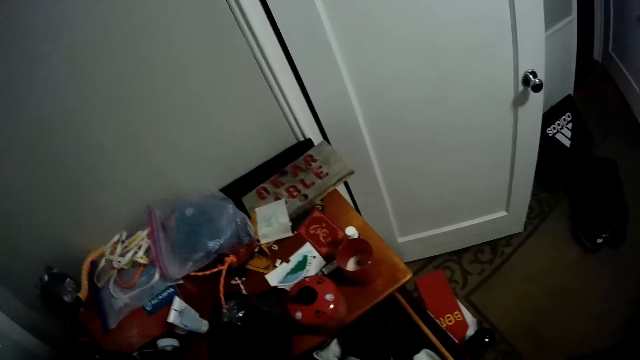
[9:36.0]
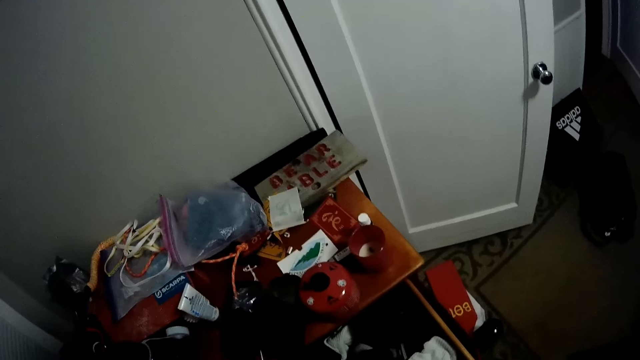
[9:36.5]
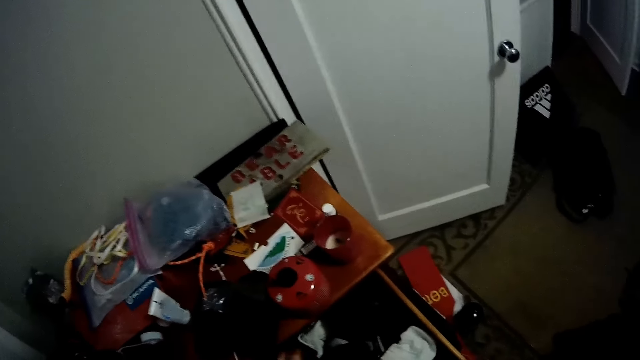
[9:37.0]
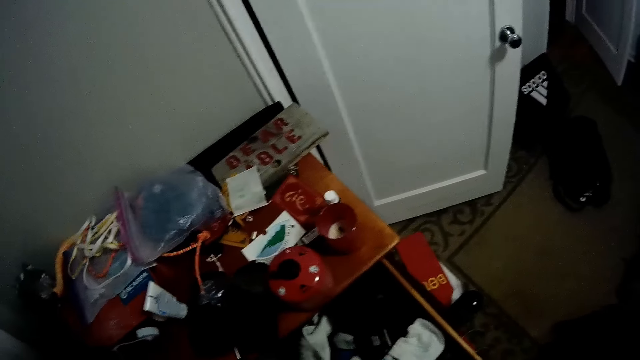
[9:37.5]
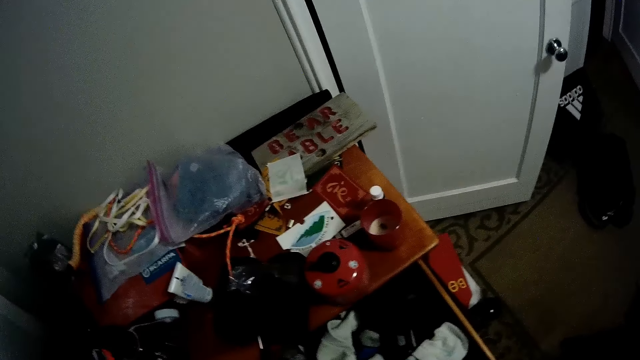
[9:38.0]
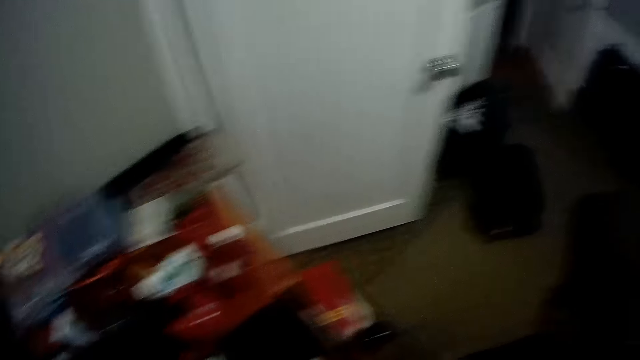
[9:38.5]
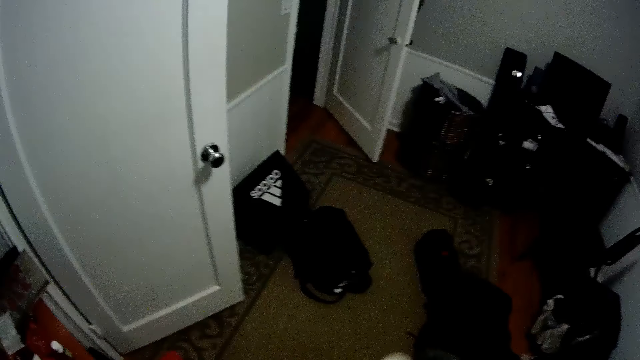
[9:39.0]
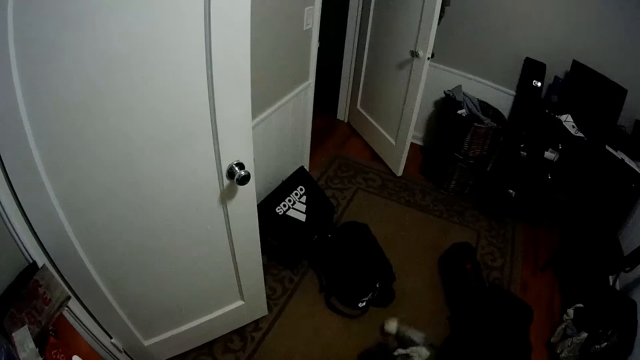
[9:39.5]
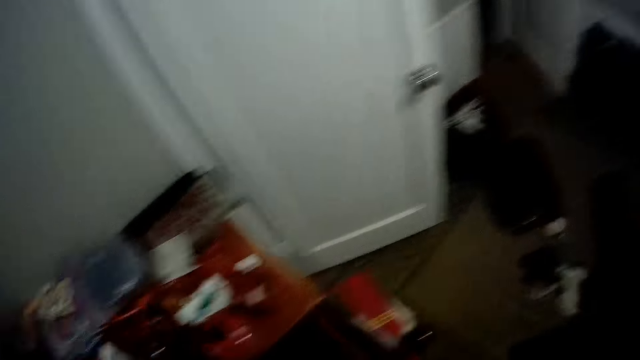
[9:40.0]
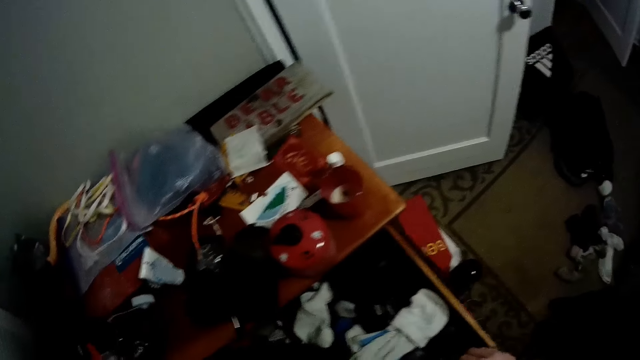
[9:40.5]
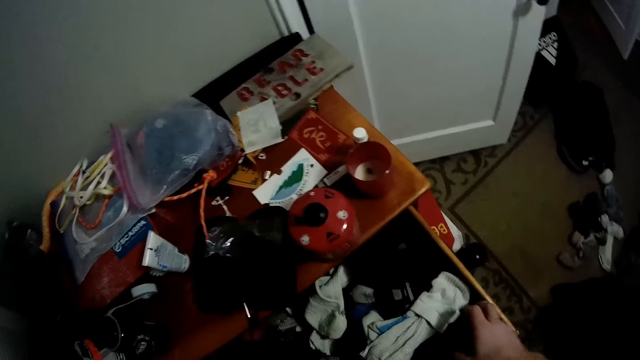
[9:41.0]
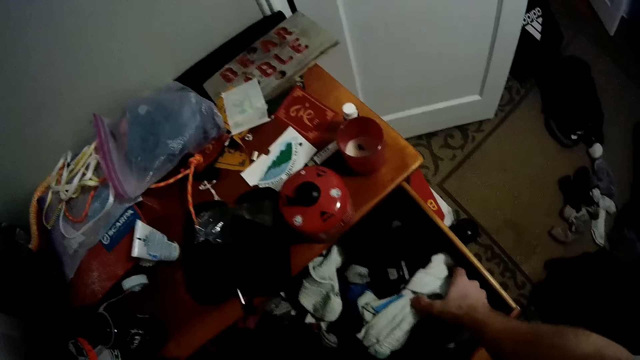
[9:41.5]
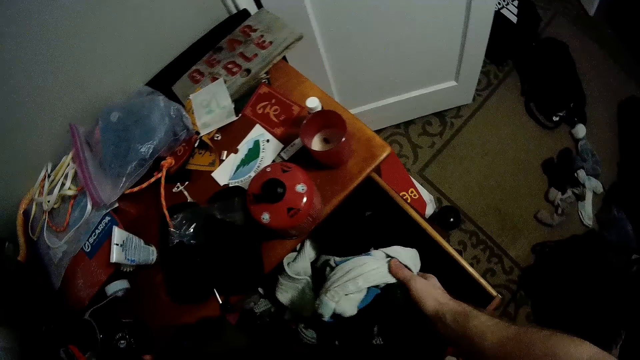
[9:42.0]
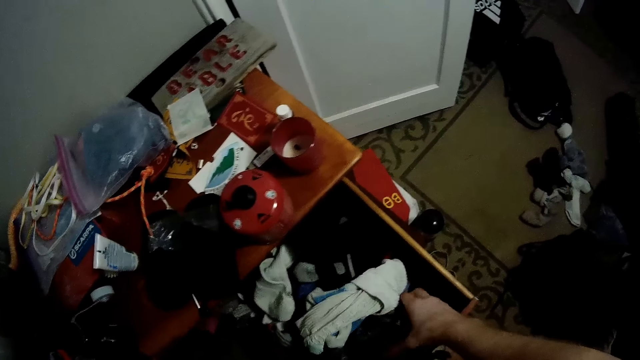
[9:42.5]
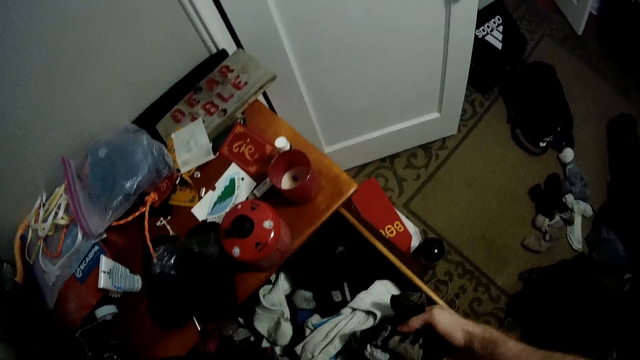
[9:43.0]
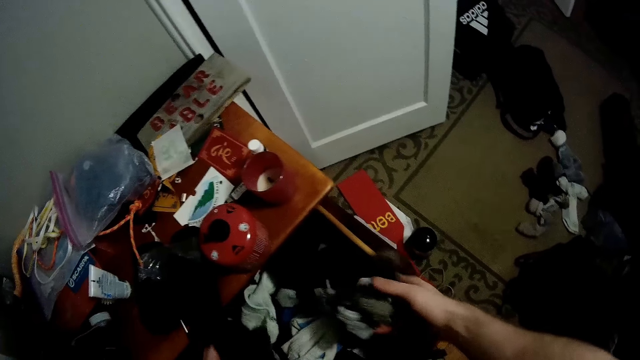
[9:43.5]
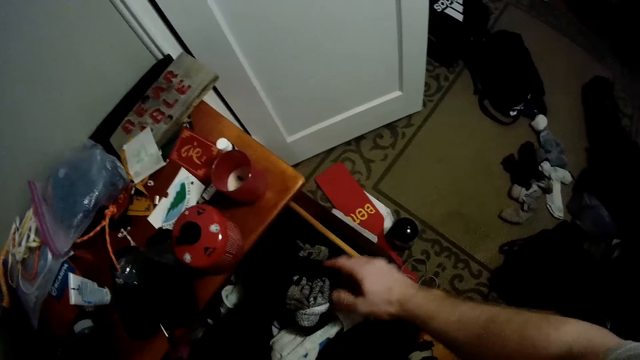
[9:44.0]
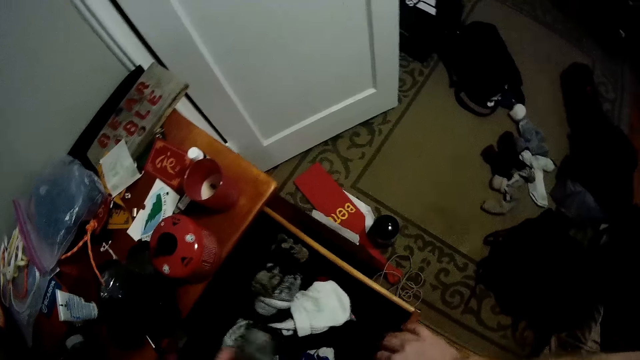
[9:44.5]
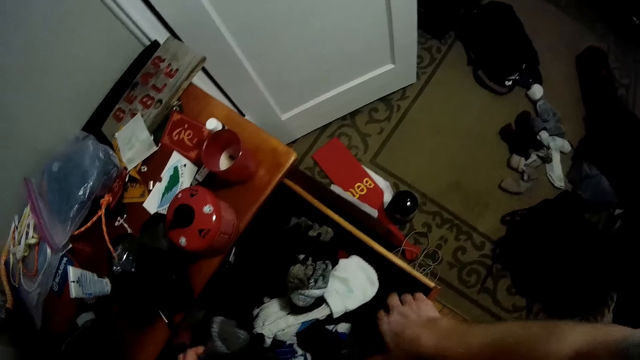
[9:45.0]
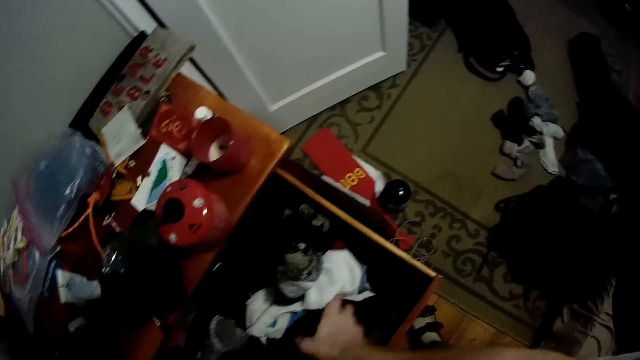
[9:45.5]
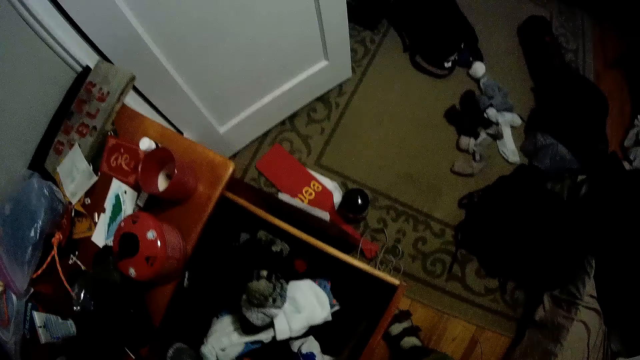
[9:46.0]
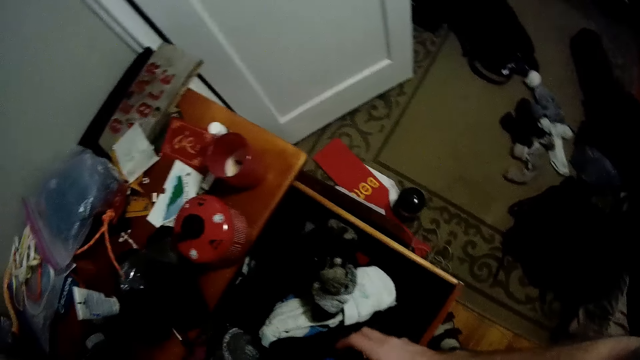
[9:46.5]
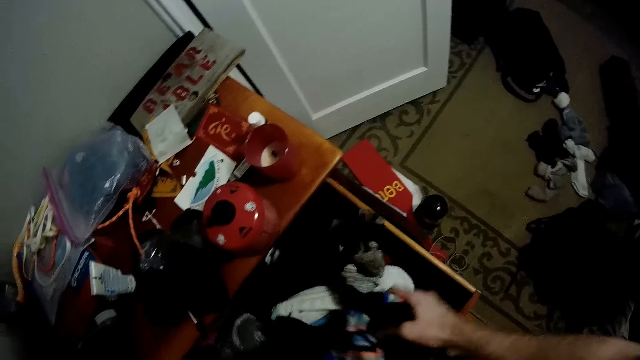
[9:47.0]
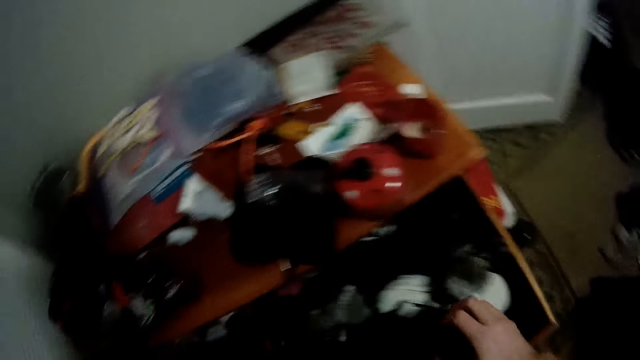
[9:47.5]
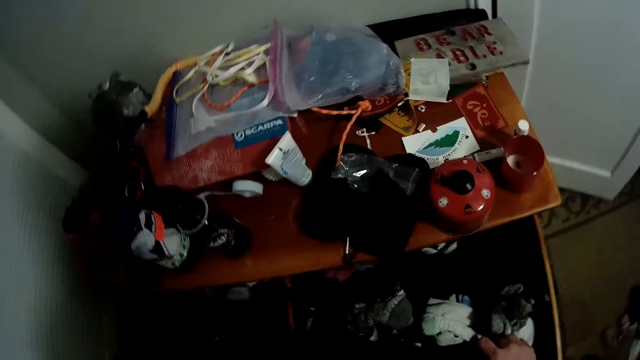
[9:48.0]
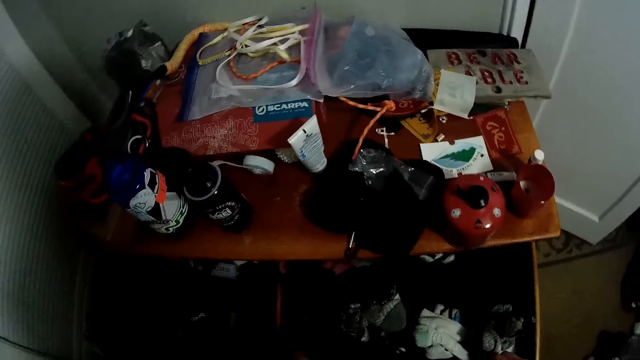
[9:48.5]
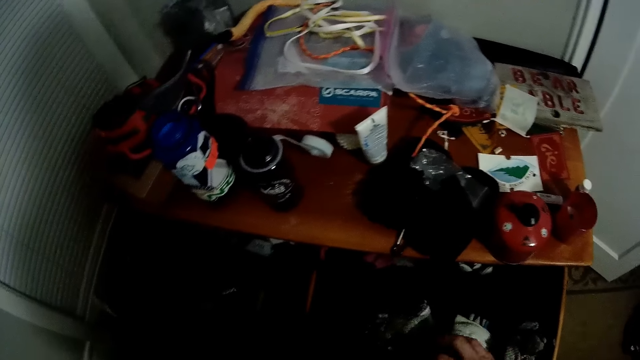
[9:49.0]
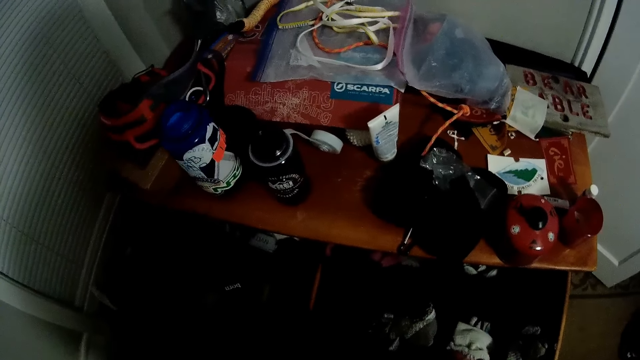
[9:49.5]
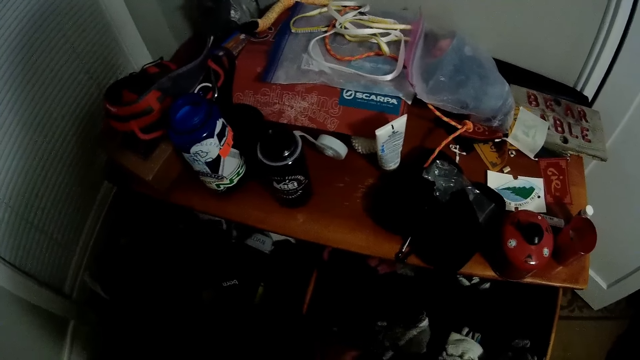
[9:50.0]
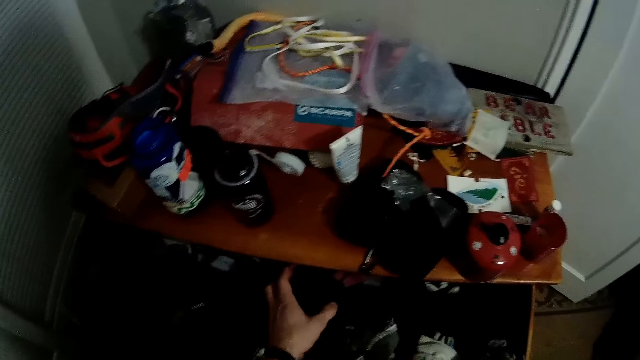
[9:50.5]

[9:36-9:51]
The camera wearer moves right. They swing a hand. They drop the socks on the floor. They turn left. They swing a hand. They hold the socks in the drawer. They check the clothes in the drawer. They drop the socks. They swing a hand. They touch the socks. They move left. They touch the socks.

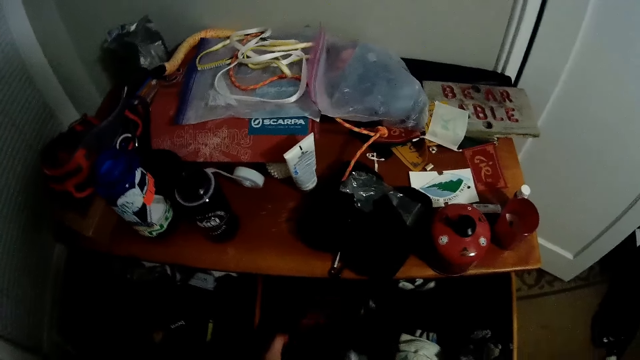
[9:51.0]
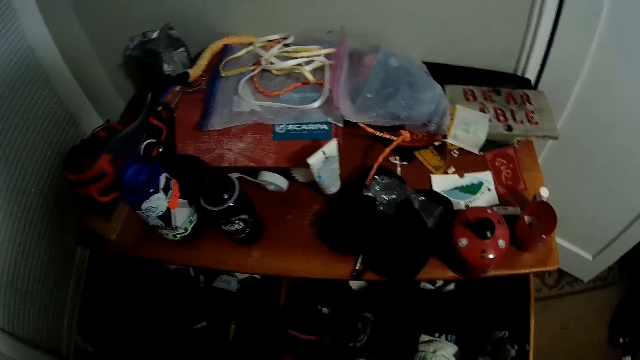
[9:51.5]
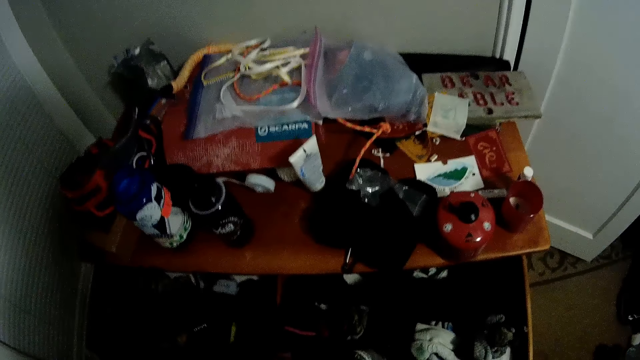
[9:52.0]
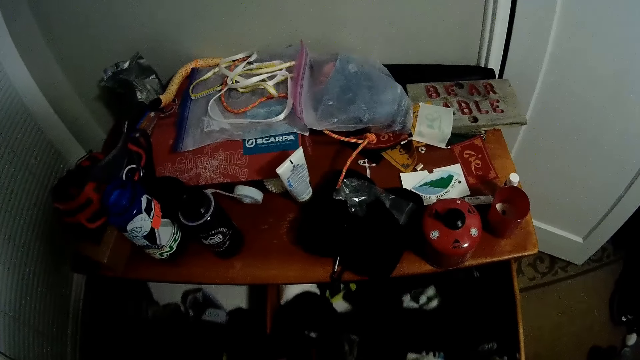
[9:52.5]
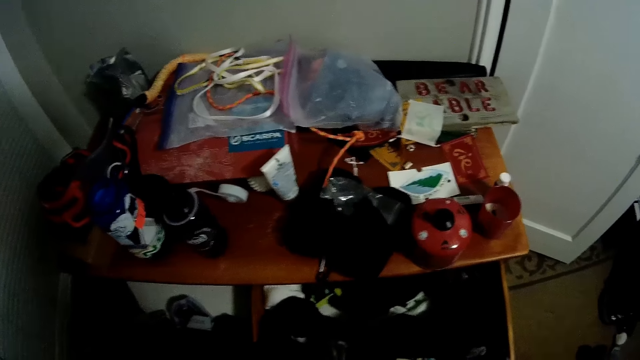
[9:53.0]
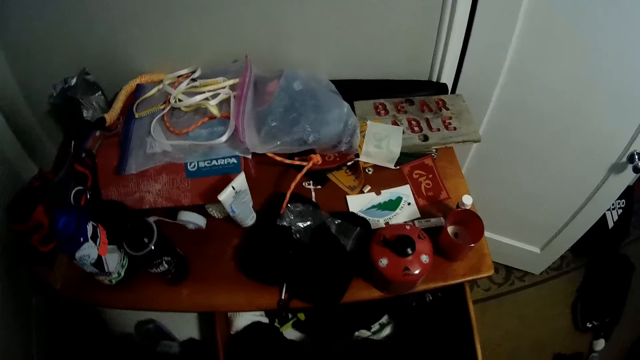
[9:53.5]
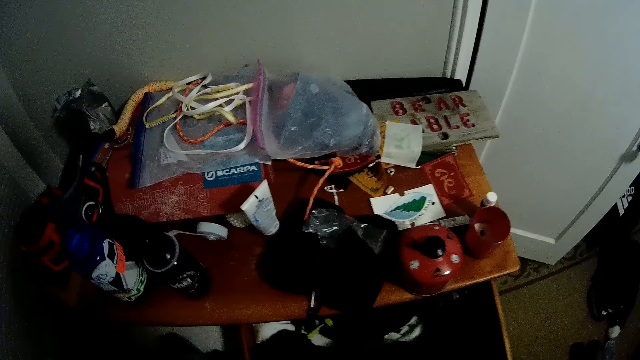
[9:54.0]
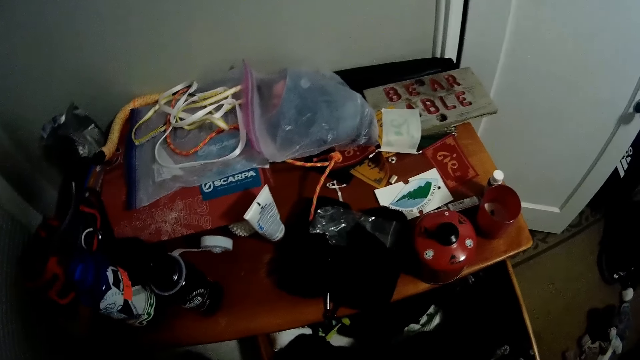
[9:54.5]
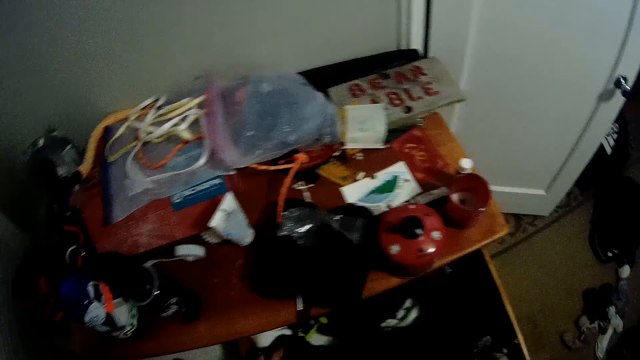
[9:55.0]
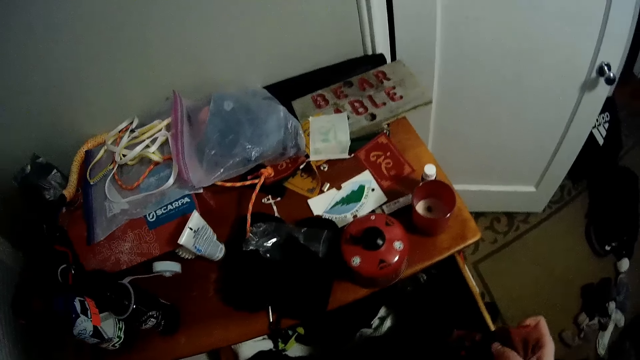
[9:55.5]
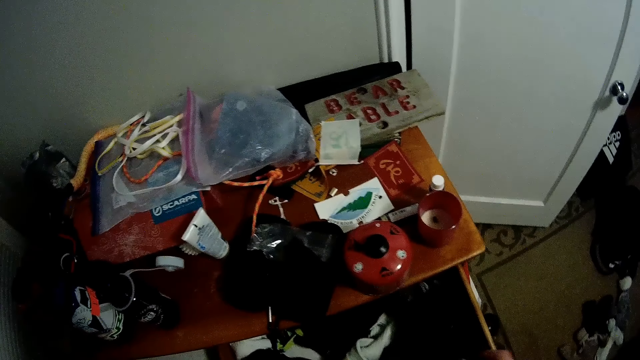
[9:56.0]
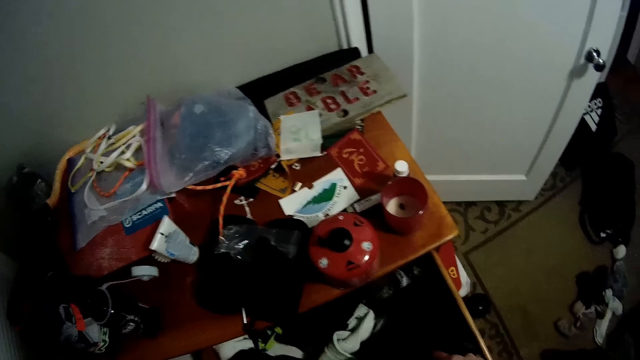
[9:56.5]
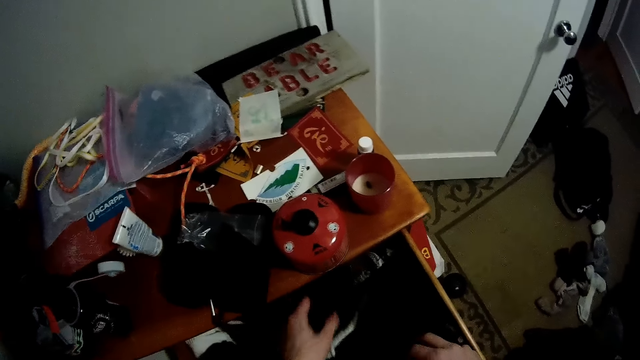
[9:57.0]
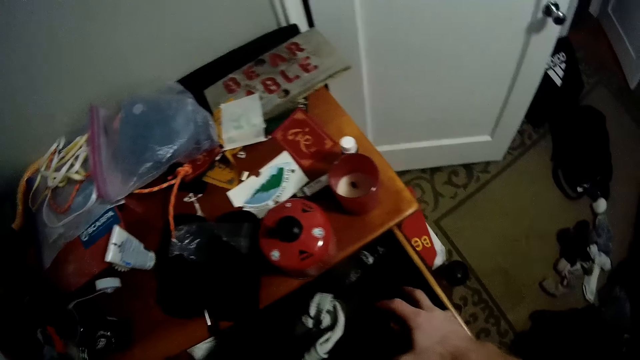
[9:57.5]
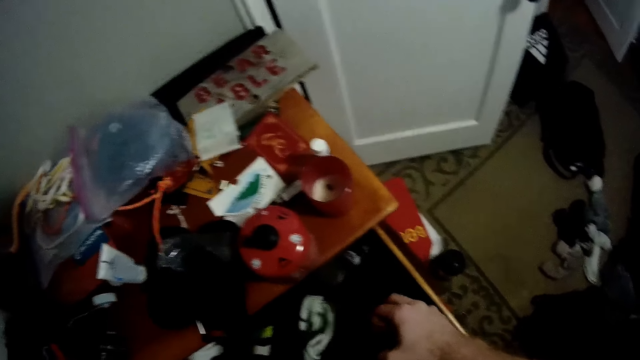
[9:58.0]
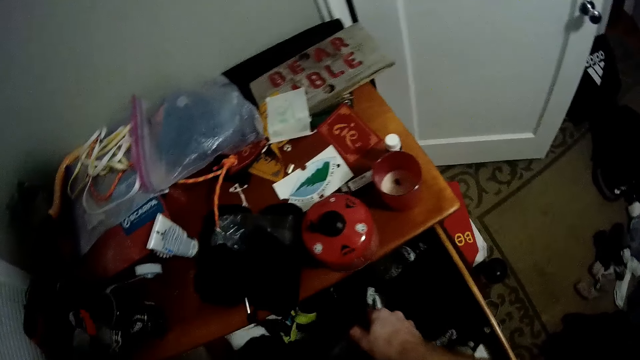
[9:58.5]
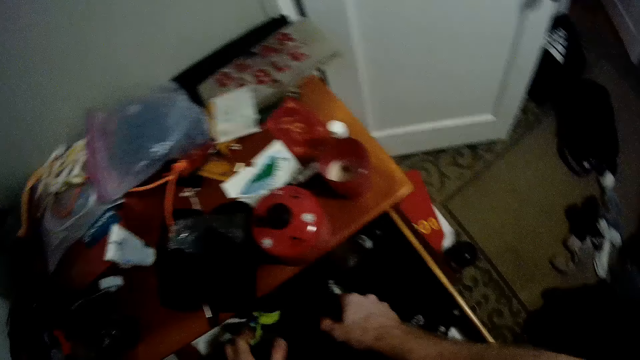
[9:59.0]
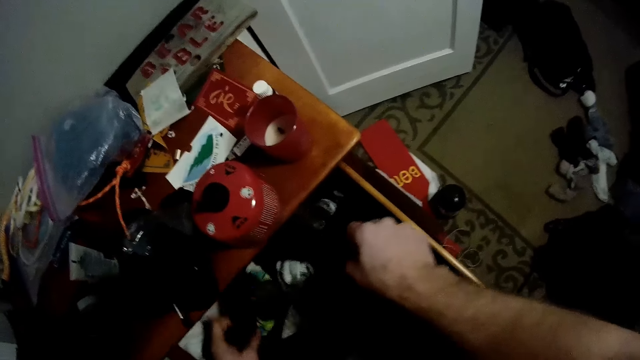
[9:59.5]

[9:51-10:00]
The camera wearer pulls the drawer. They swing a hand. They touch the socks.
